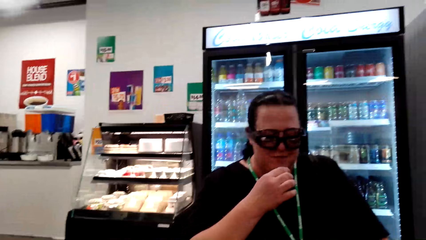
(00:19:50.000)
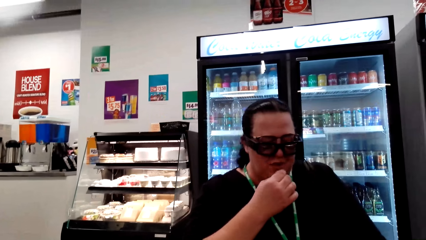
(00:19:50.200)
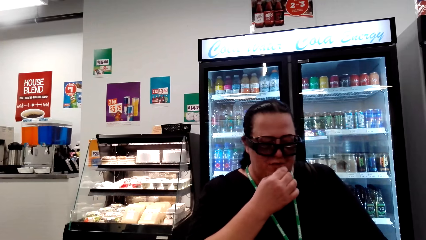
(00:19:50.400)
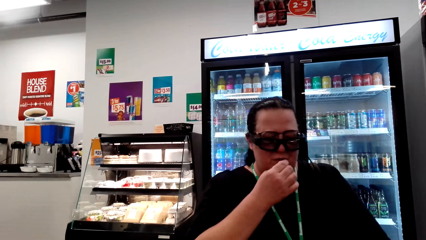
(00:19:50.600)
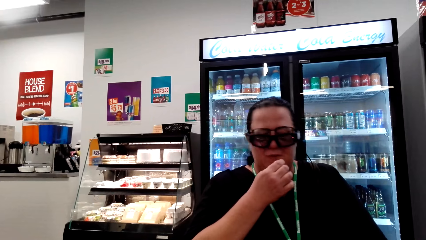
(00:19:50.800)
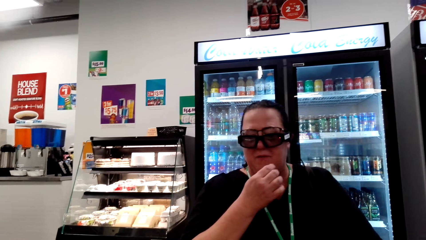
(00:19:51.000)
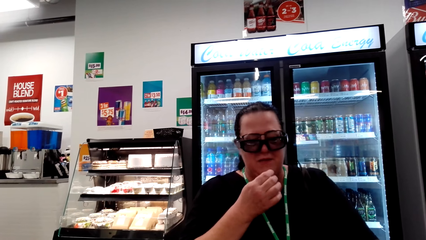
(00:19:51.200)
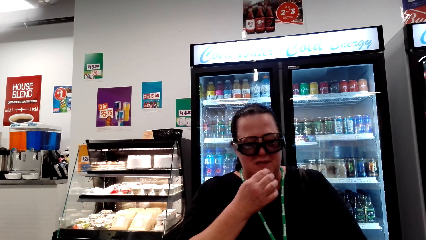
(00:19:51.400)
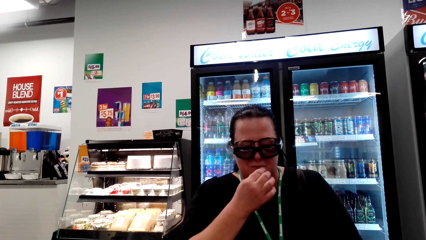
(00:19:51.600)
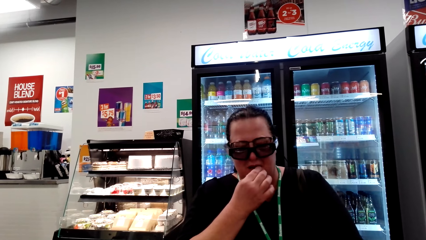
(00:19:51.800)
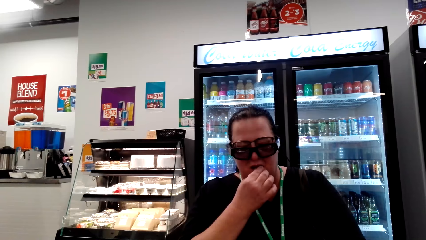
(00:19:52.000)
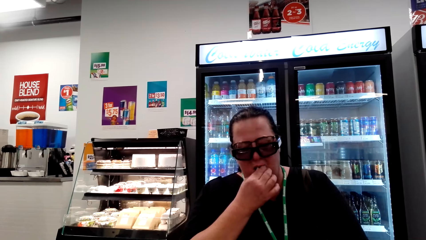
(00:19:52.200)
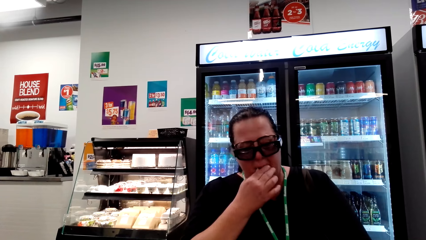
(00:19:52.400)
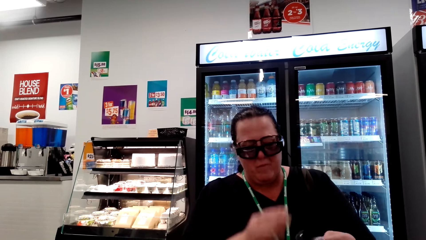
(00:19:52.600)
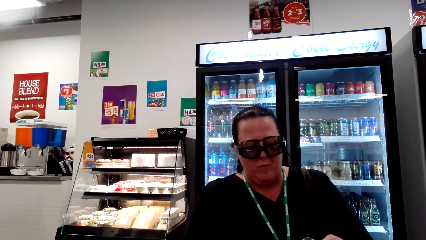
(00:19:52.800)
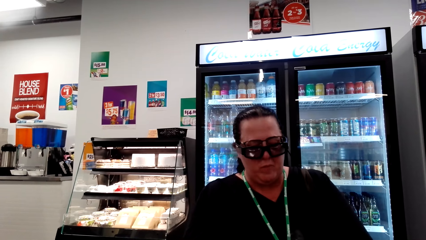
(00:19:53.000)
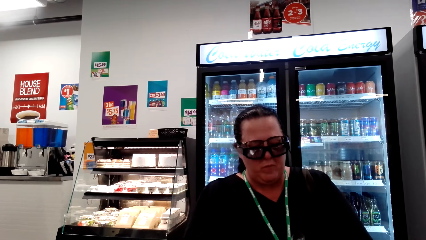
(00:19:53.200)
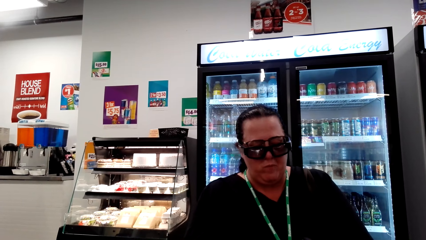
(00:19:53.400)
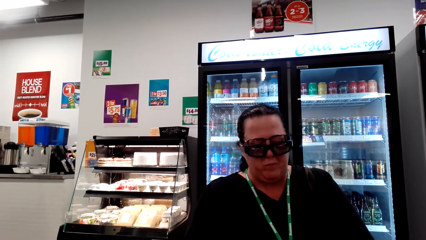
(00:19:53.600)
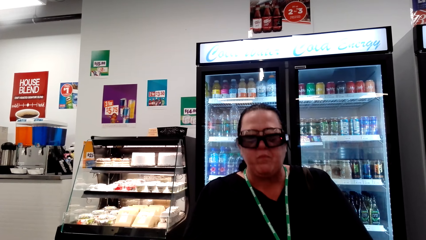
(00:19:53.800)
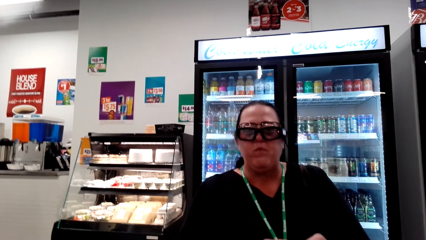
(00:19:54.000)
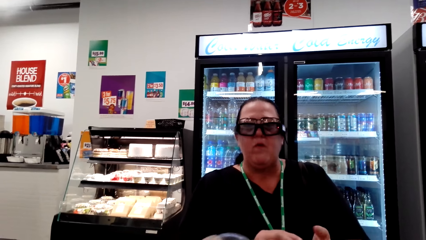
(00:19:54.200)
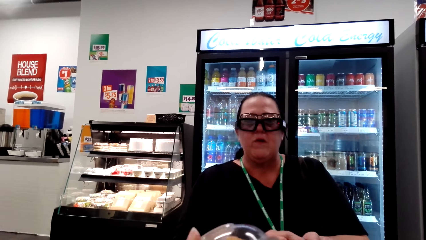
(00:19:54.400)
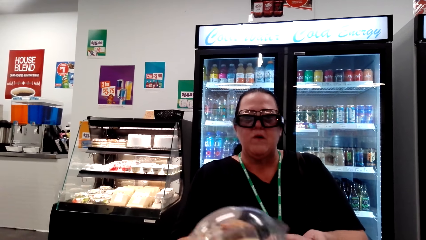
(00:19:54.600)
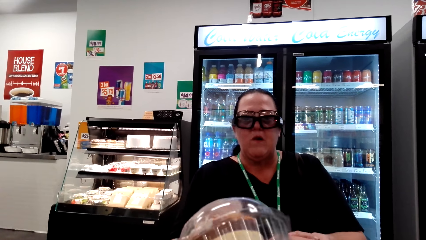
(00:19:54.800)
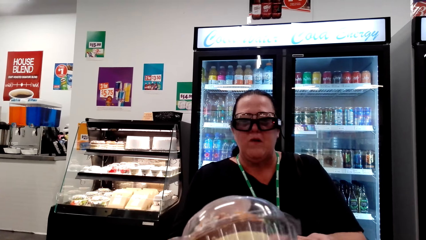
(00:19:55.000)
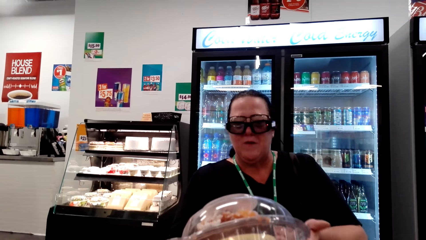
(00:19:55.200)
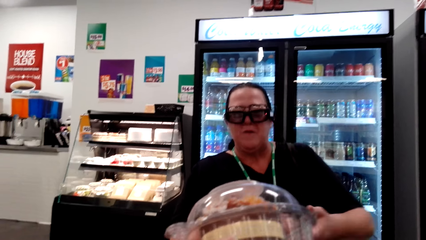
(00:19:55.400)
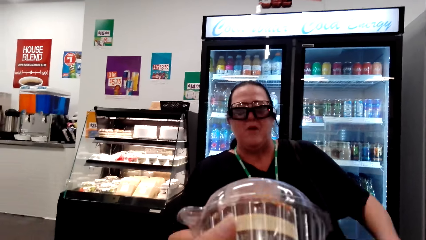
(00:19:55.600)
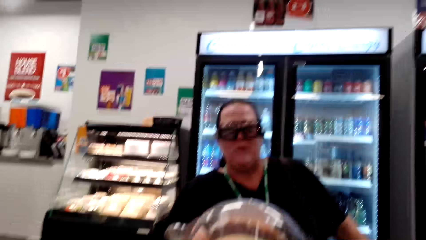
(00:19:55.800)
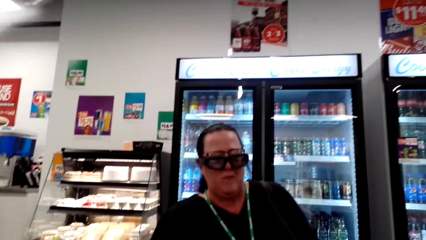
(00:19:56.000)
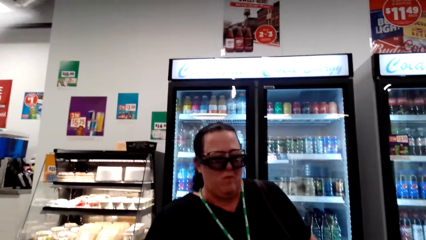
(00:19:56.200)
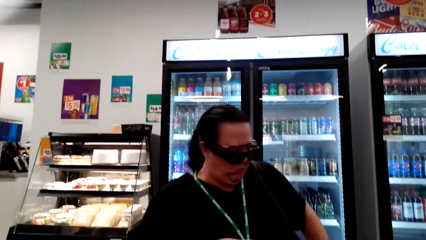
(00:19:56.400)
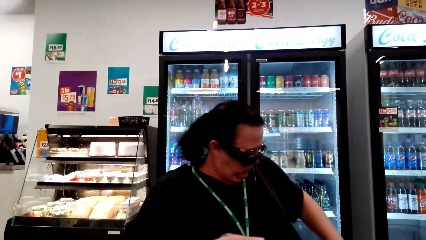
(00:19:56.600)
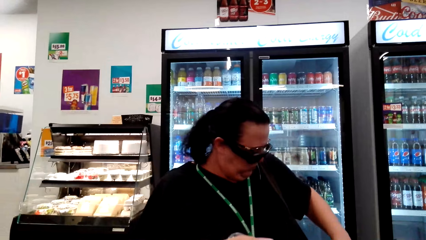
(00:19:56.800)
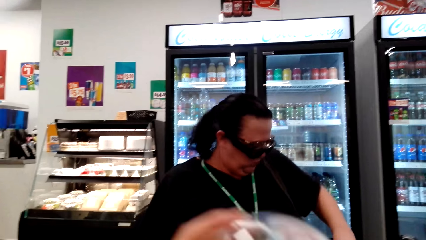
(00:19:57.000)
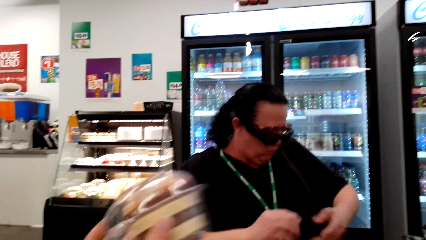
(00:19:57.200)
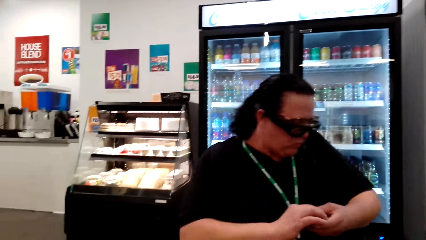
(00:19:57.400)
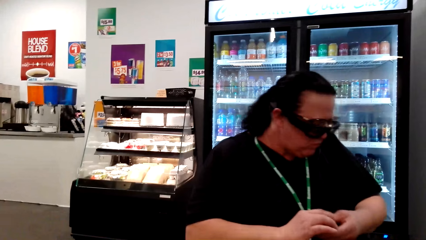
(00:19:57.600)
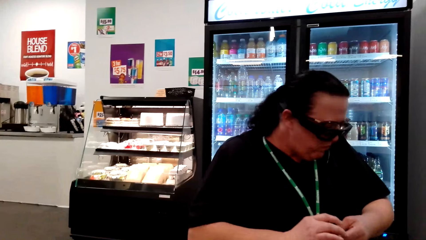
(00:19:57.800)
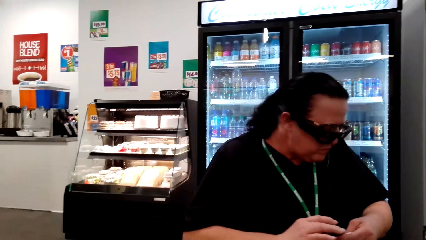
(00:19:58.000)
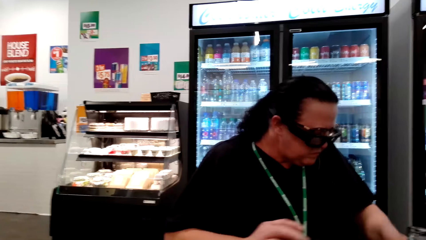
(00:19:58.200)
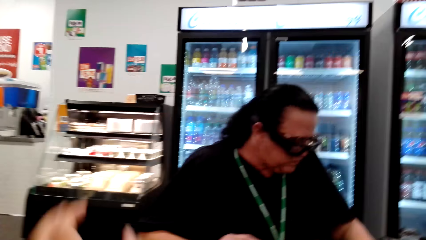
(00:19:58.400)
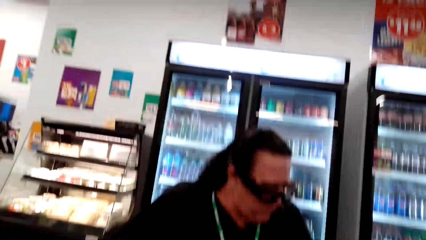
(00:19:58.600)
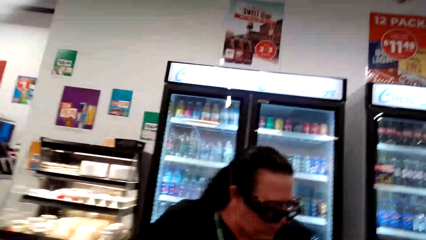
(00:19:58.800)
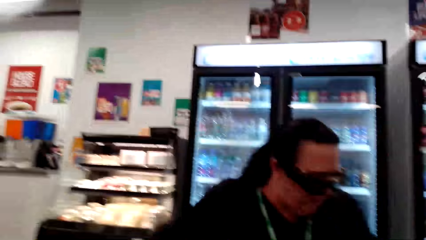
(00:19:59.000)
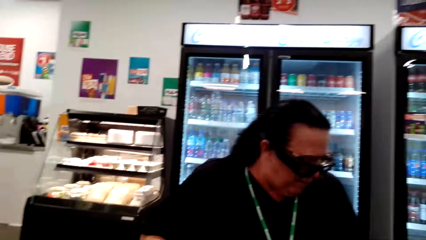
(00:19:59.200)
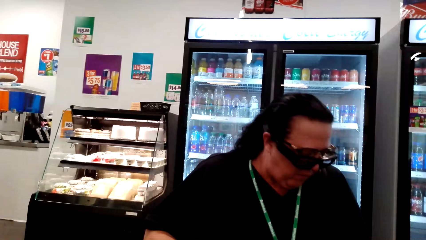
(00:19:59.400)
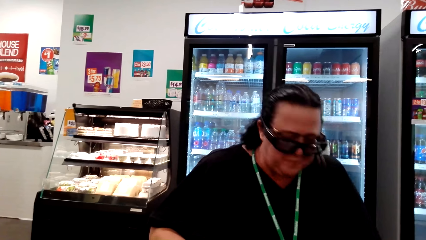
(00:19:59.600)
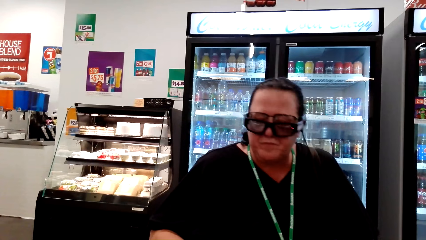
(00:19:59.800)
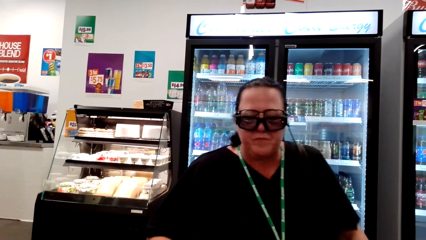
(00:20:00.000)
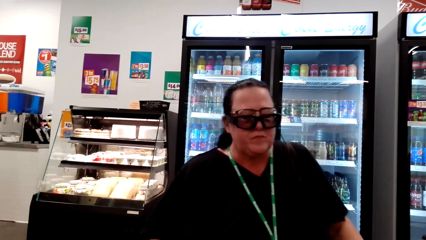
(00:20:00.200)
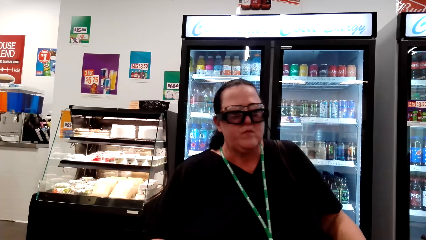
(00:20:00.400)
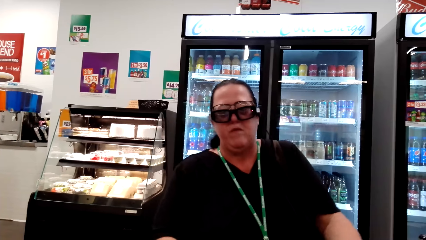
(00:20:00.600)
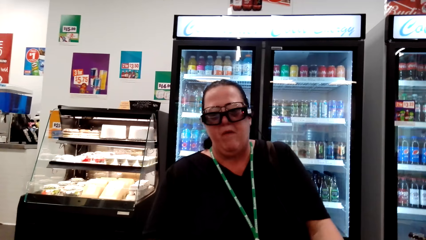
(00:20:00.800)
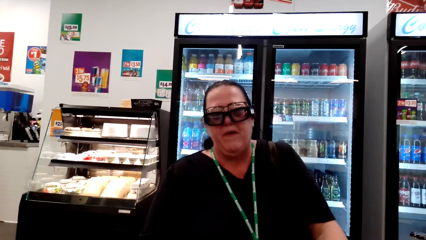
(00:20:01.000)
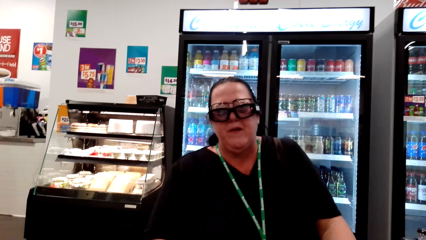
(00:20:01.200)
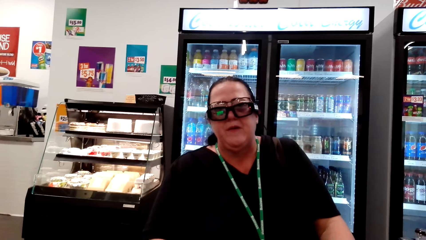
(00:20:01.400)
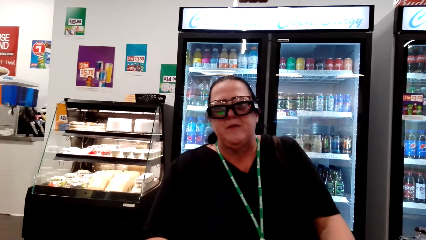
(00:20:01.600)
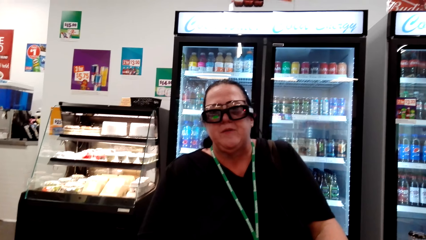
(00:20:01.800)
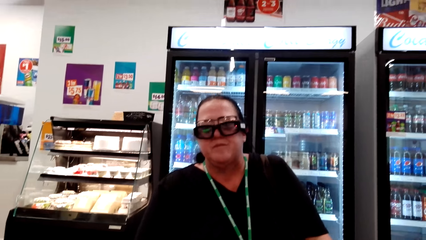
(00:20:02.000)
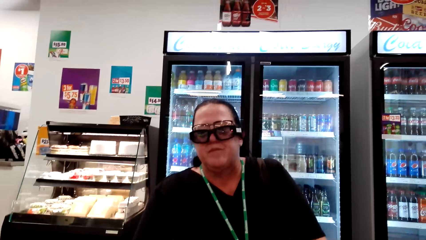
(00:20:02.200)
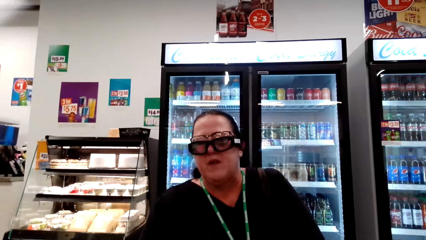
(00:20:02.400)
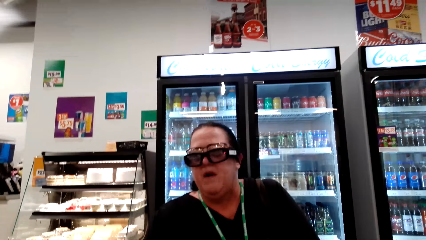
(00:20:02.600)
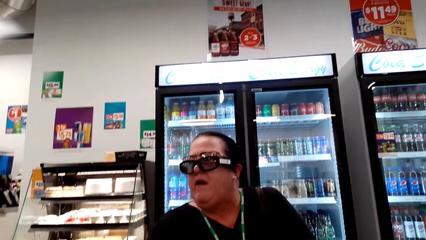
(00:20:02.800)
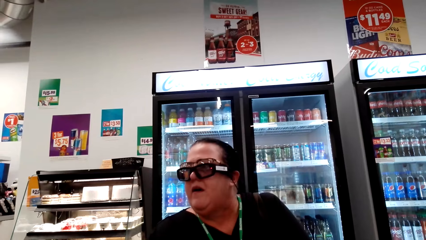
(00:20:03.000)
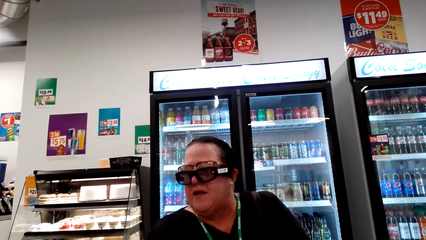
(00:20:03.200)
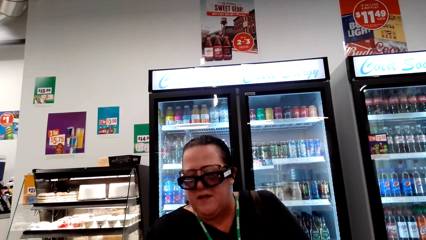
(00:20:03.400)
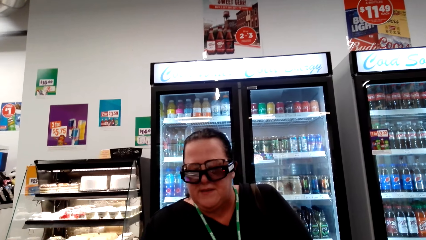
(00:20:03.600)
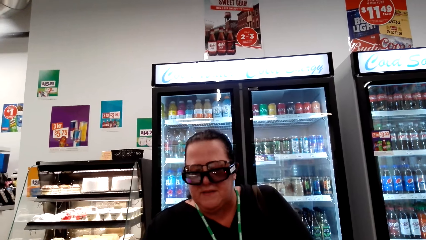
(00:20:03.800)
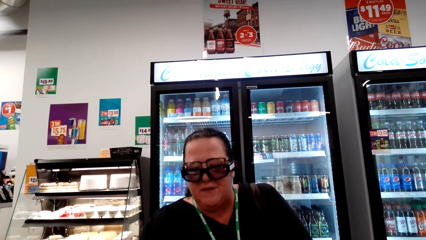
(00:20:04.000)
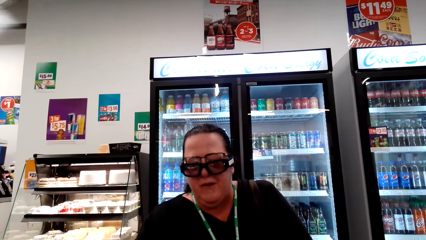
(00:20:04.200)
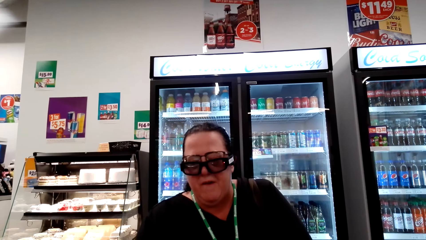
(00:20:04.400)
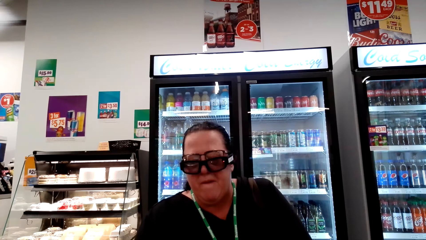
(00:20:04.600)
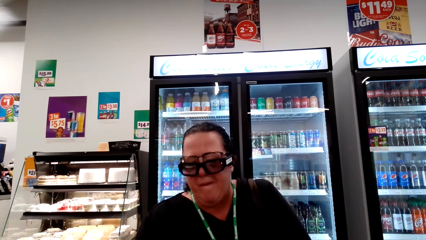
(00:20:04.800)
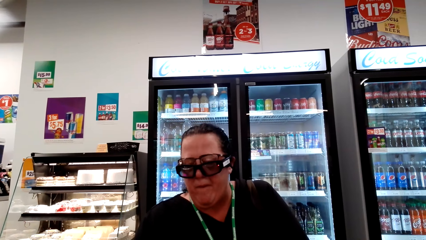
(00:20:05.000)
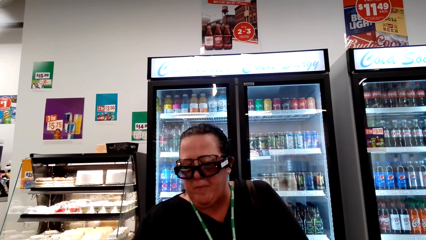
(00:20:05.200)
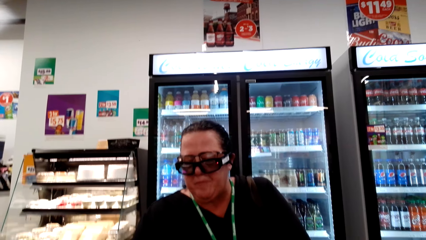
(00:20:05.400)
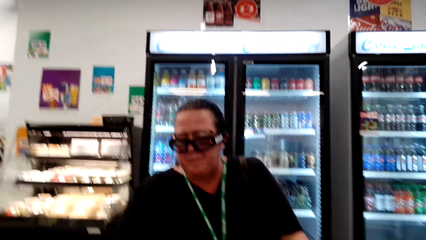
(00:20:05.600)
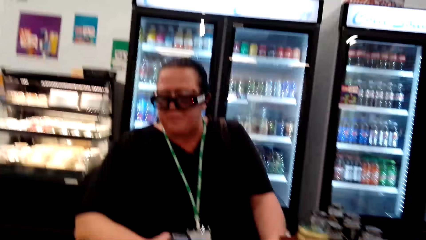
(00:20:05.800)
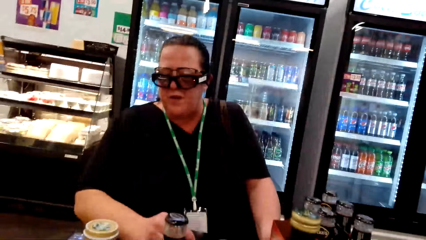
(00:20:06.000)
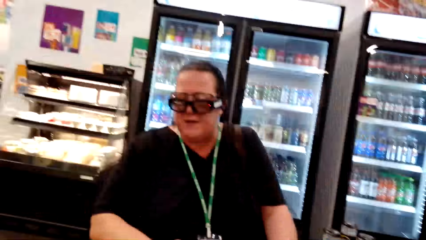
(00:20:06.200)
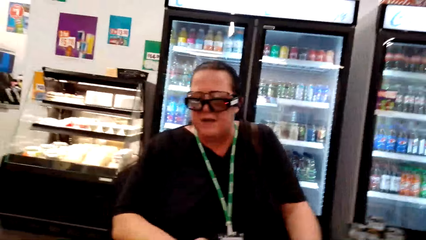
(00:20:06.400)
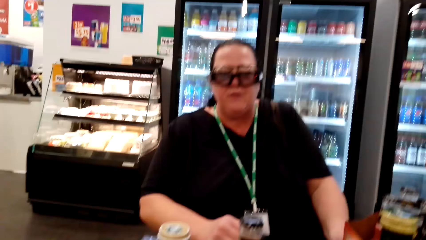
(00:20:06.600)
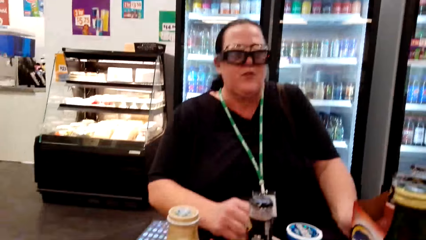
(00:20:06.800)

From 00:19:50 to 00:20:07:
A woman puts something on her mouth, chews something, and lifts her head. The camera wearer converses with the woman. They lift a container. The woman looks aside and holds her hand. The woman eats the snack. The woman looks to the front. The camera wearer talks to the woman. They look at the woman.
